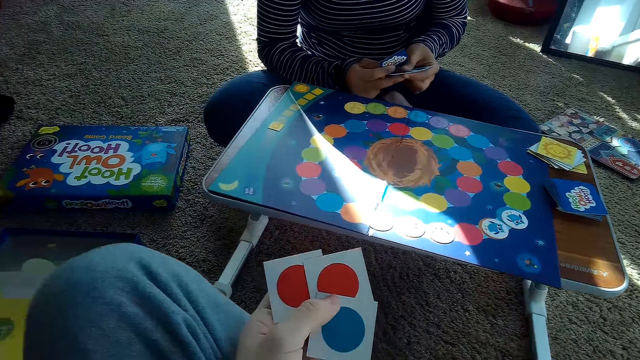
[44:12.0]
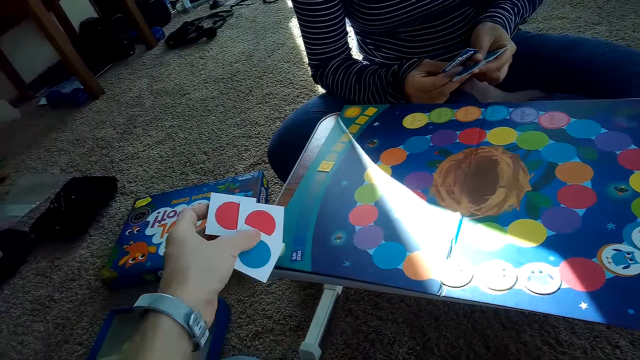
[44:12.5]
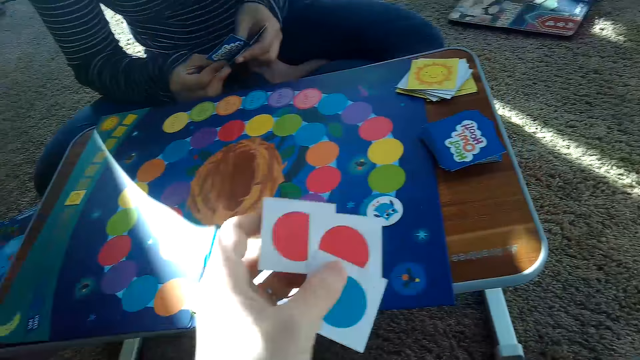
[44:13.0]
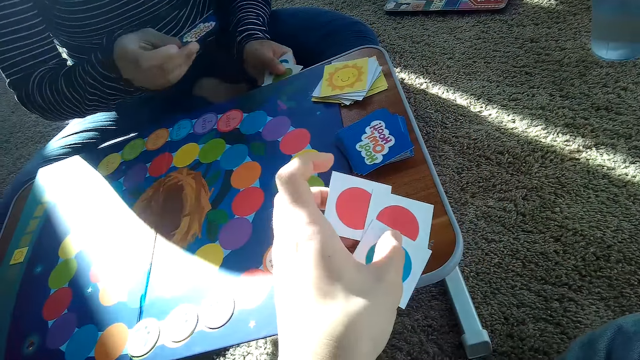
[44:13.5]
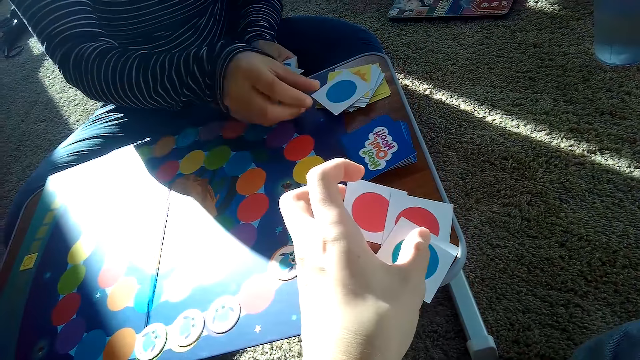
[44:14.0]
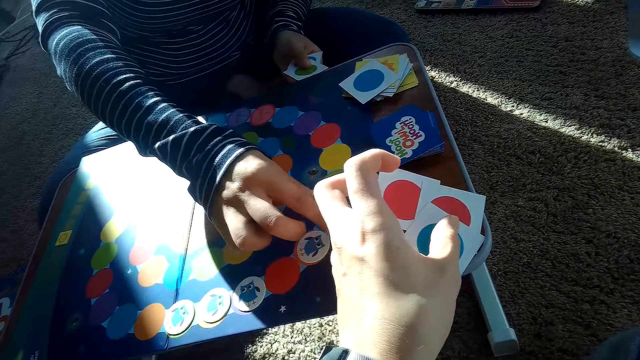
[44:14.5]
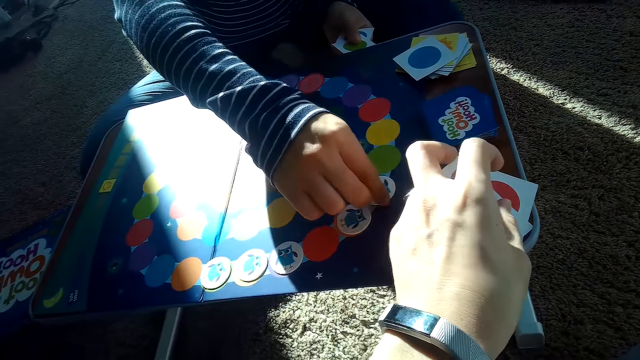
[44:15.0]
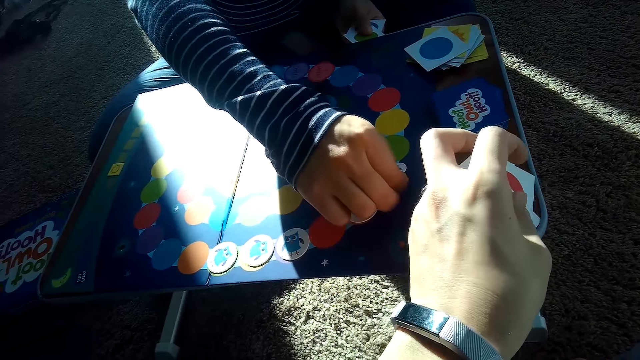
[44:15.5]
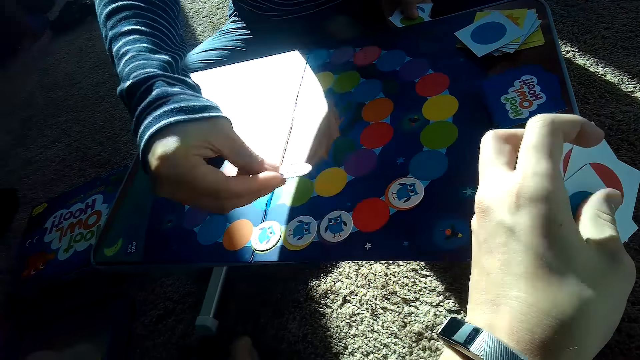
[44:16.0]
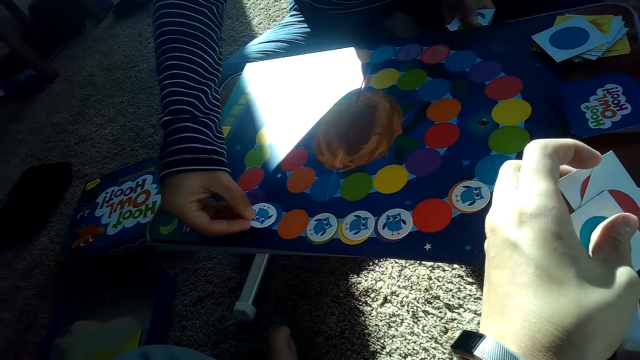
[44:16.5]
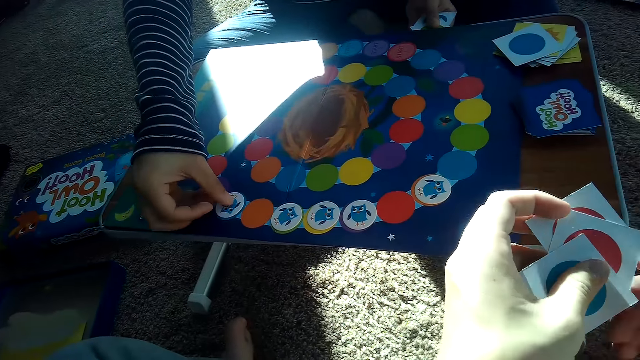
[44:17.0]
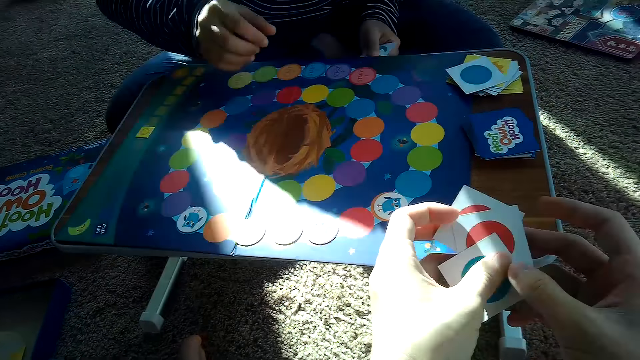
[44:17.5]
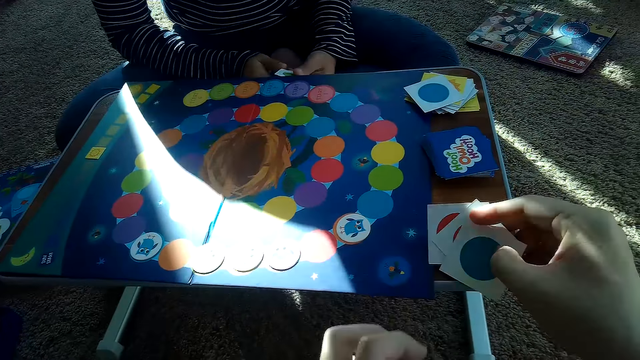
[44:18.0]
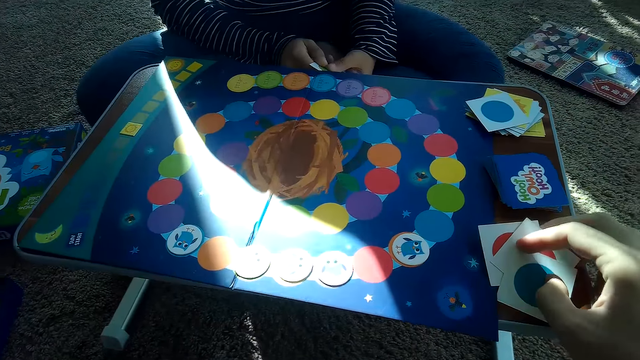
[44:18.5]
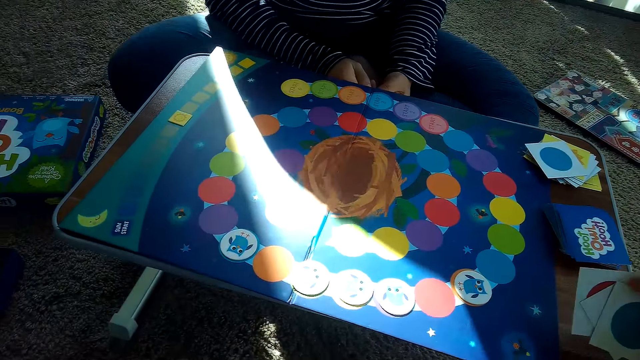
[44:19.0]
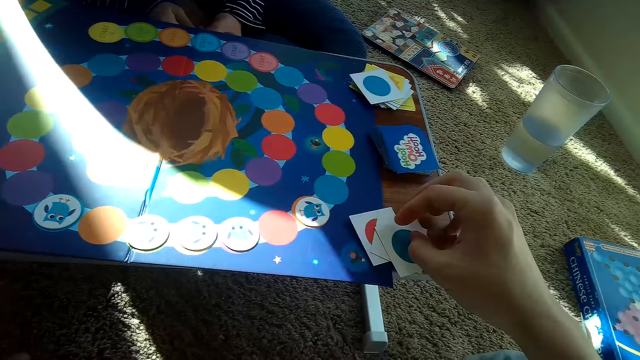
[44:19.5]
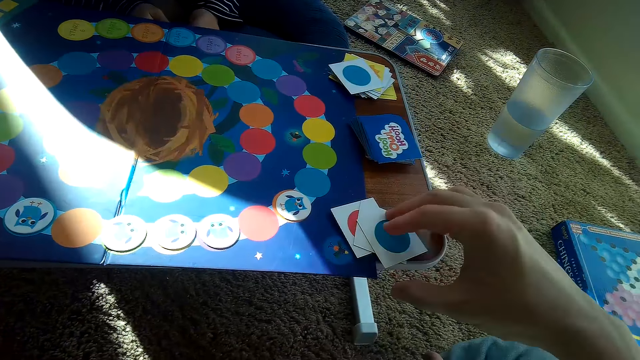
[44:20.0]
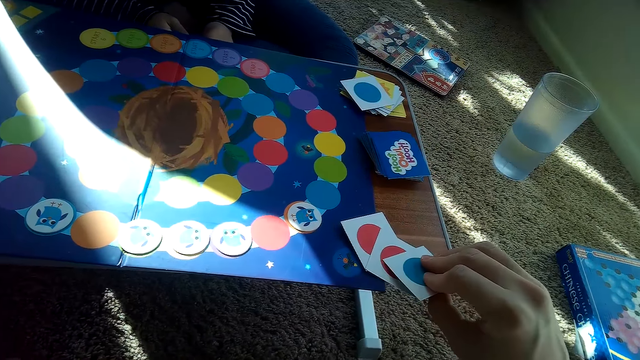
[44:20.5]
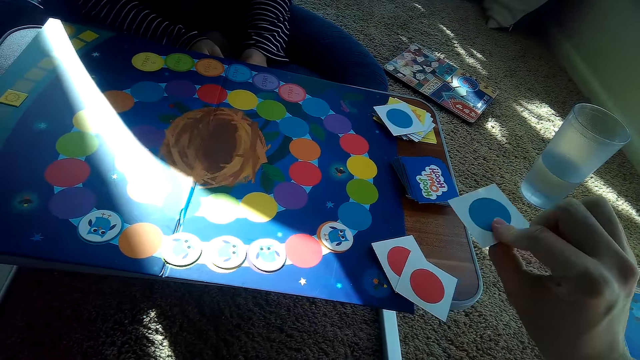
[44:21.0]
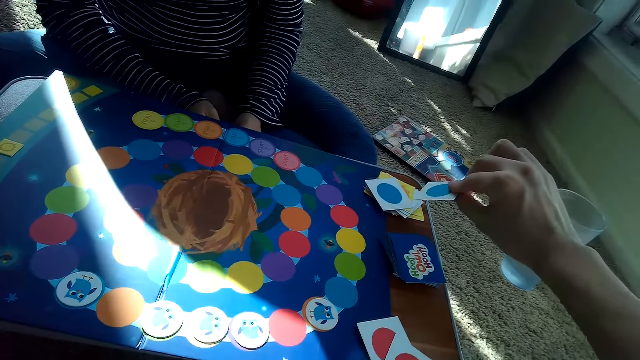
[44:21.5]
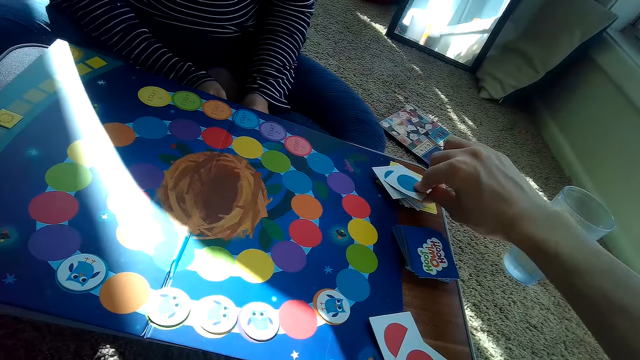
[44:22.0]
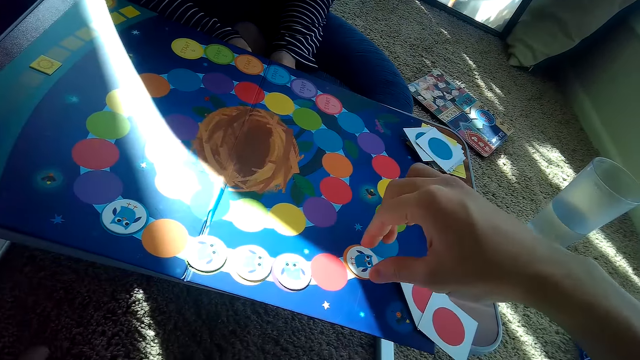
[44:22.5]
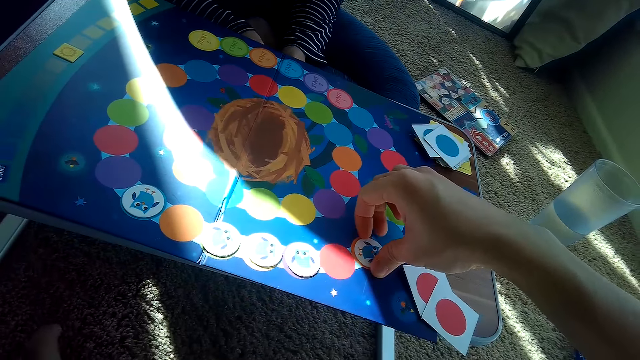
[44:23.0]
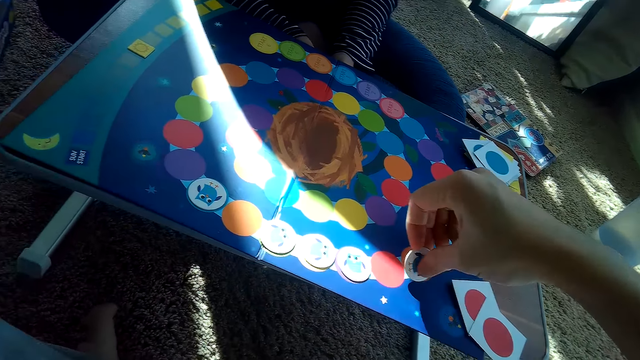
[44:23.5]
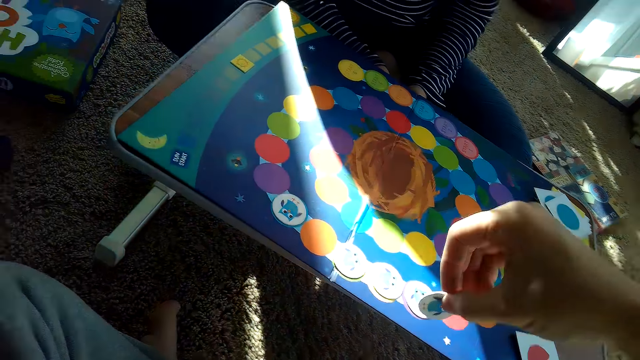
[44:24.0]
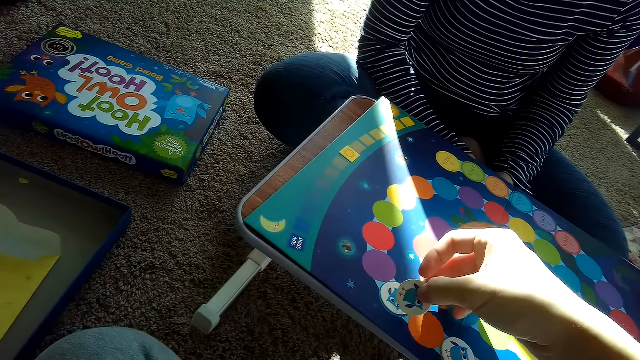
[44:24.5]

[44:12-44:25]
A woman places a card on top of her stack of cards on the table with her right hand. The woman adjusts the chip on the game board with her right hand, picks a card, and places the card on the game board. The camera wearer drops the cards on the table with his right hand. He picks a card. He places the card on the woman's stack of cards with his right hand. He adjusts the chip on the game board with his right hand. He picks a card.

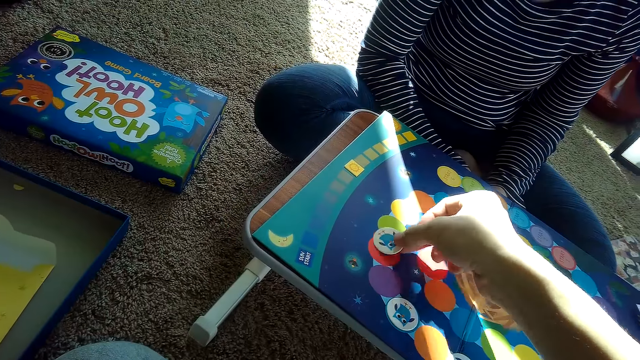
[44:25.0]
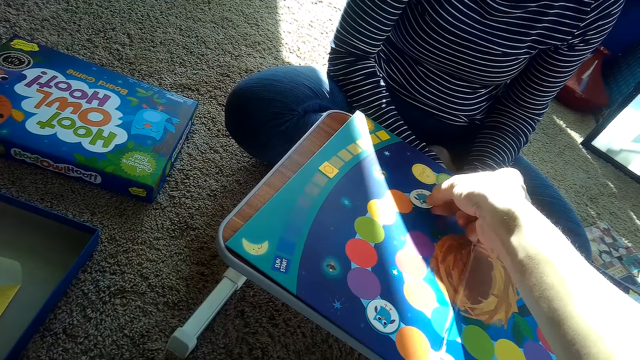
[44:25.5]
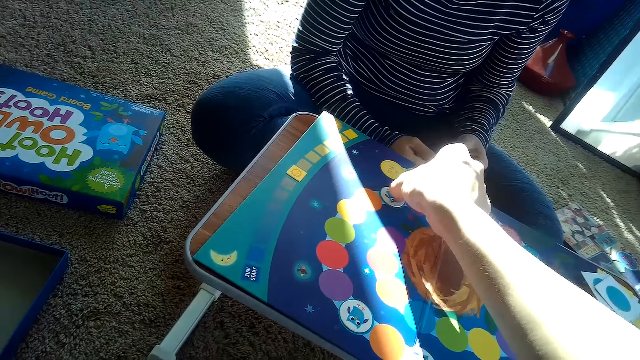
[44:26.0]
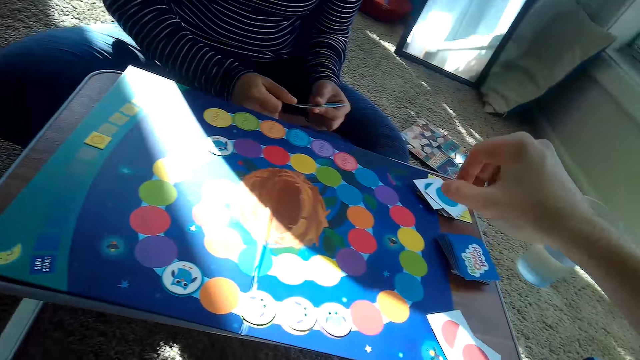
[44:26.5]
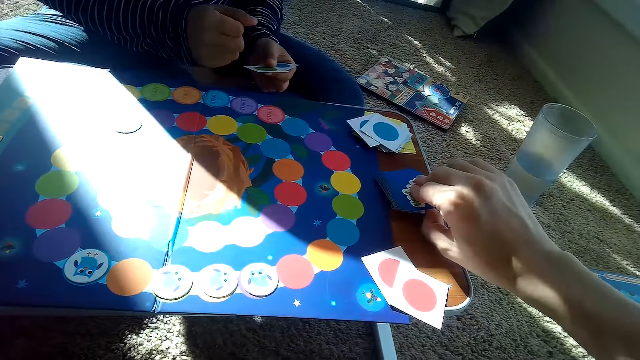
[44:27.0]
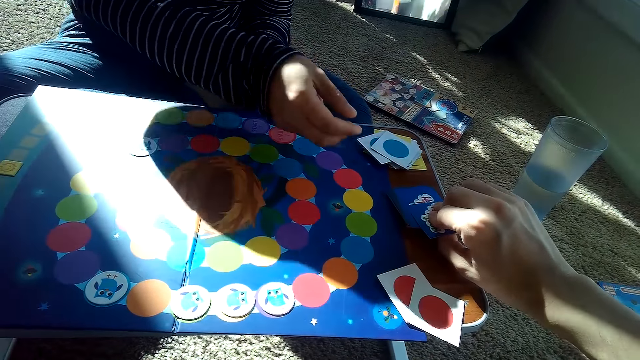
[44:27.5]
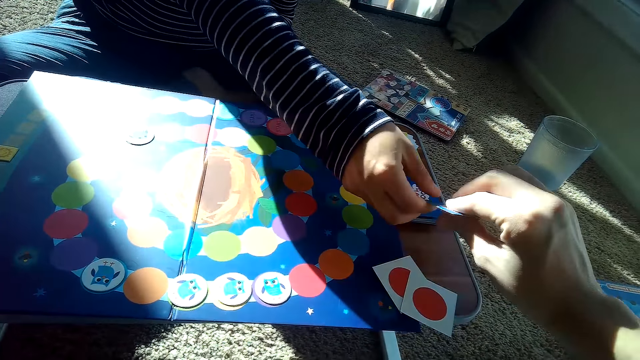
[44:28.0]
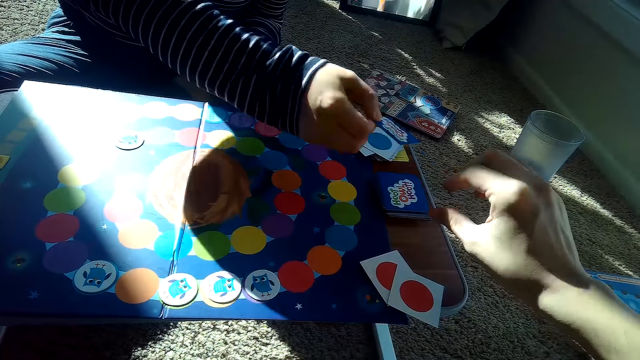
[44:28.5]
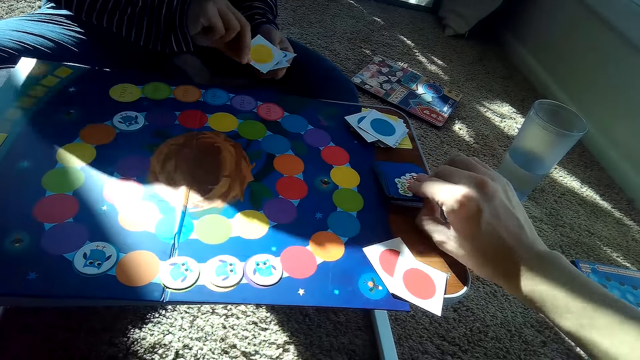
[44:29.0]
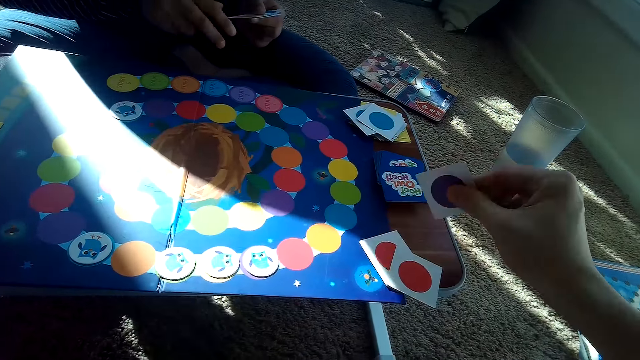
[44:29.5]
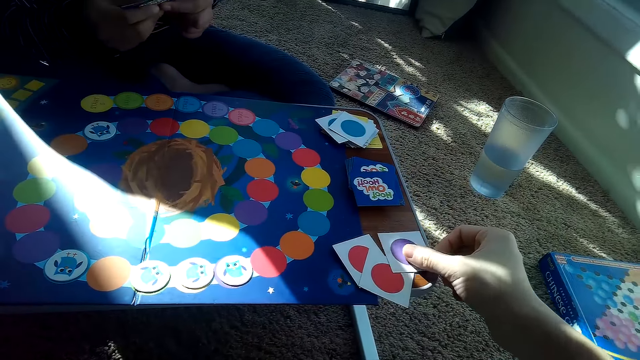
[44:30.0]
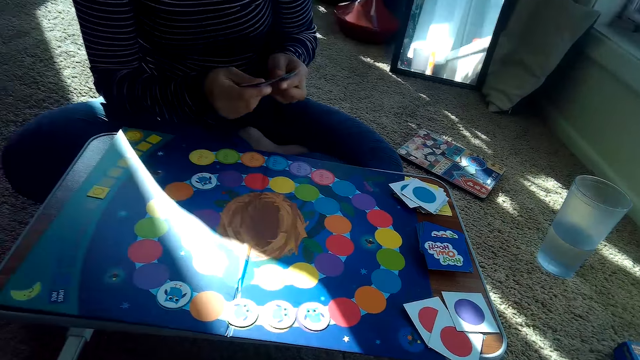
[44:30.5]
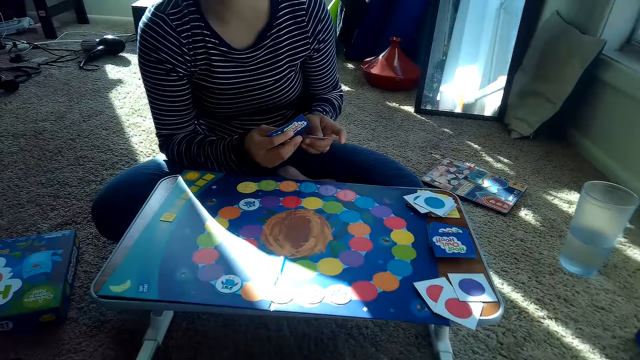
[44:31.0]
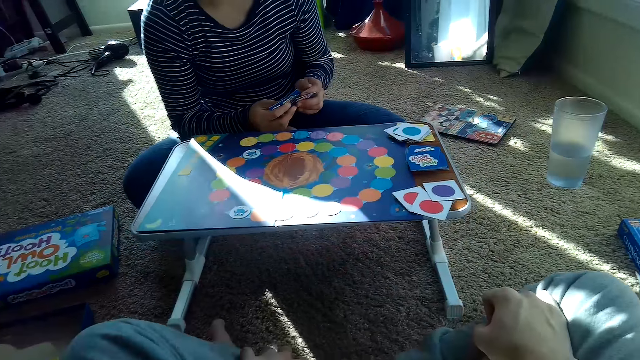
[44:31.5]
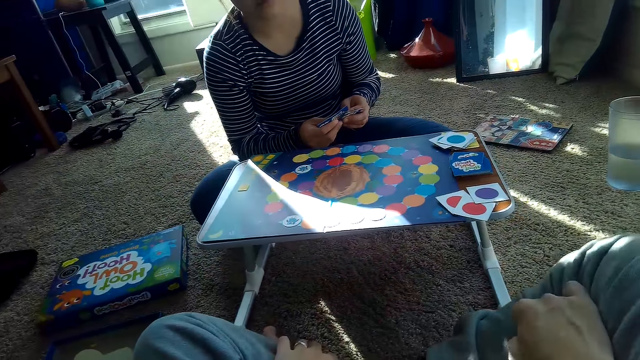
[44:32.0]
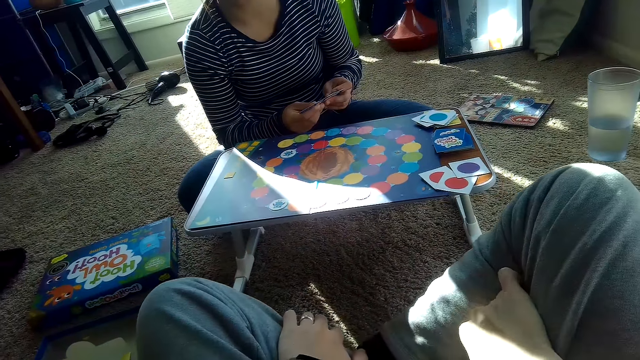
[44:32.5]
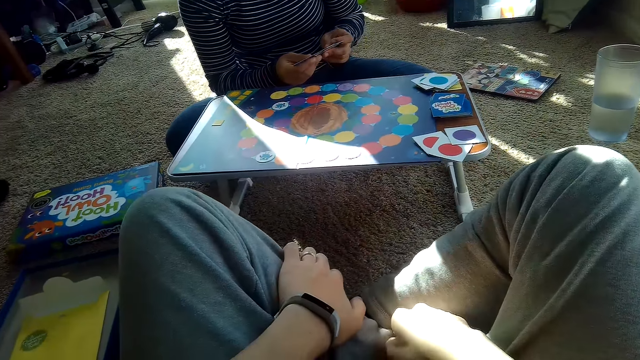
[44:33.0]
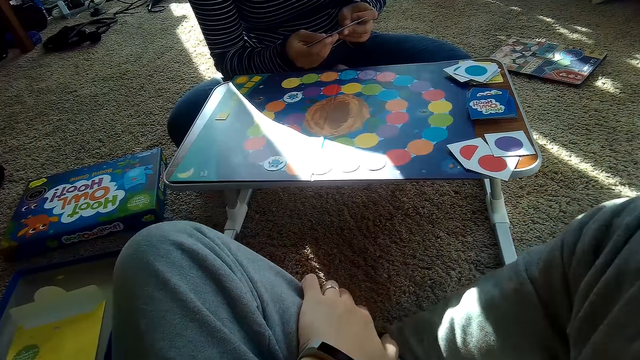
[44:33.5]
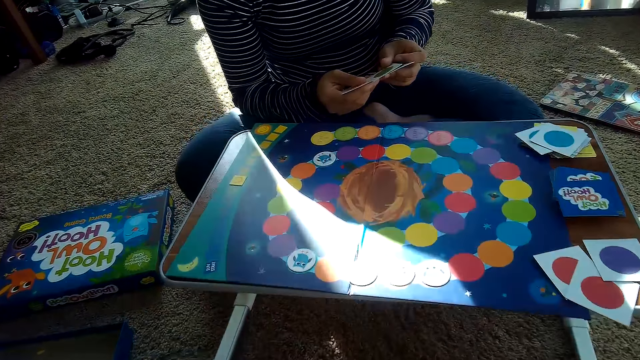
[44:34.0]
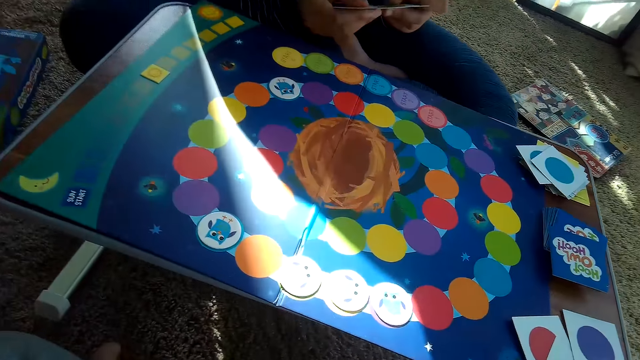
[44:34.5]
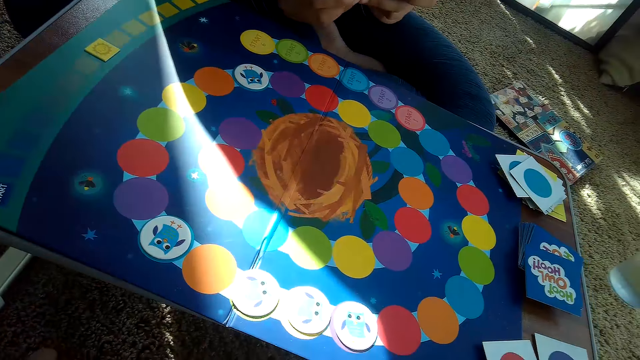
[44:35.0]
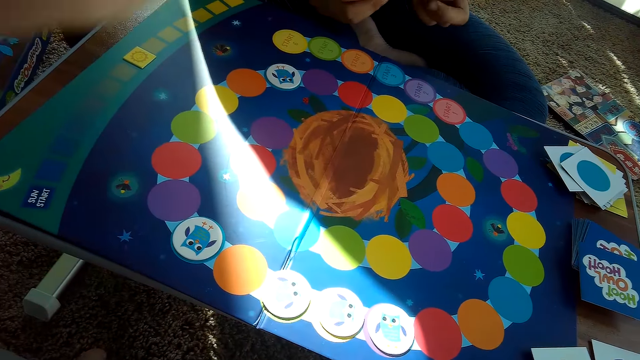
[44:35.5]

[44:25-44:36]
The camera wearer places the card on the game board. He picks a card from the stack of cards on the table with his right hand. A woman takes the card from the camera wearer. The camera wearer passes the card to the woman. He picks a card from the stack of cards on the table with his right hand. He drops the card on the table with his right hand. He moves his hand.
